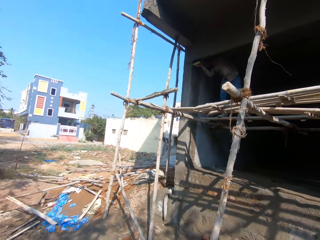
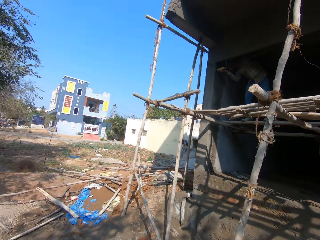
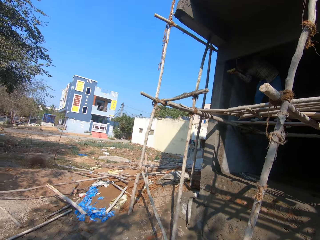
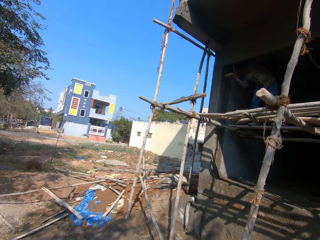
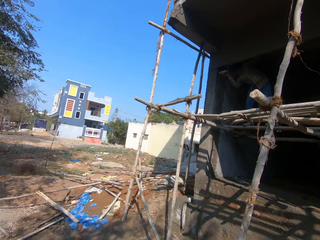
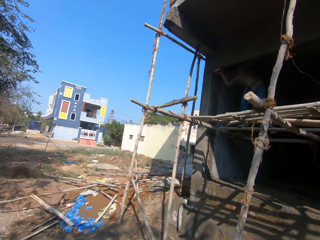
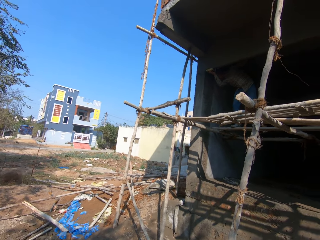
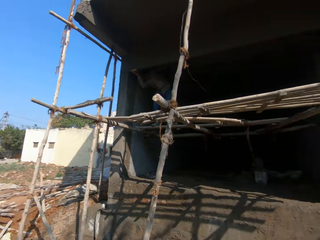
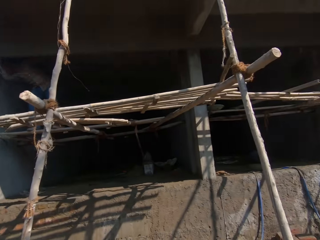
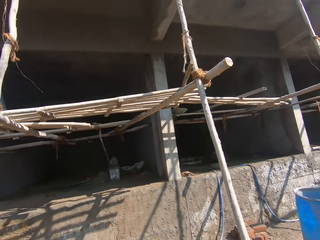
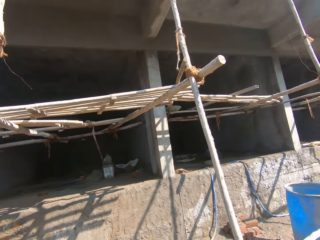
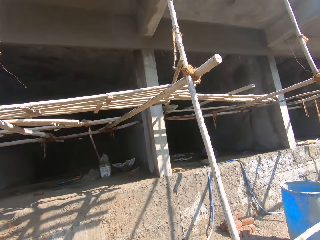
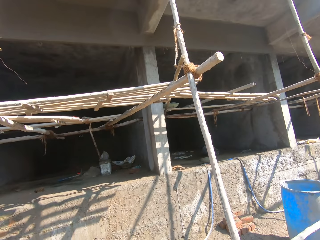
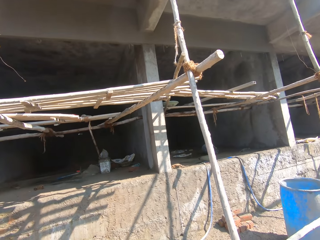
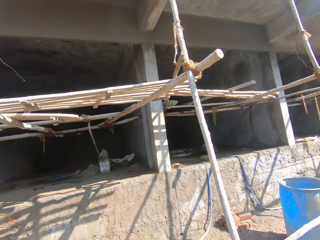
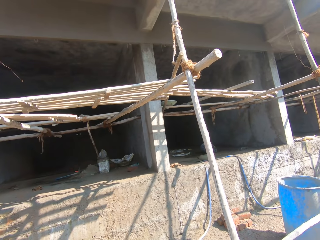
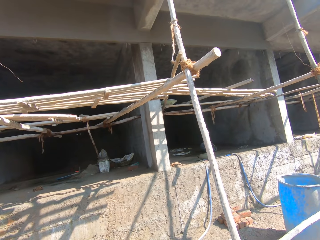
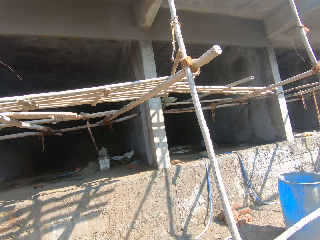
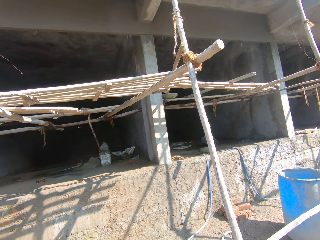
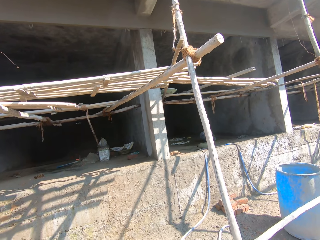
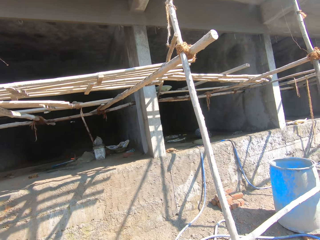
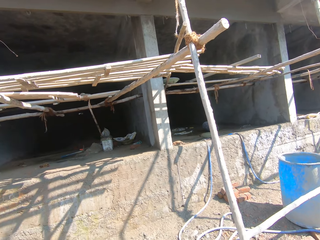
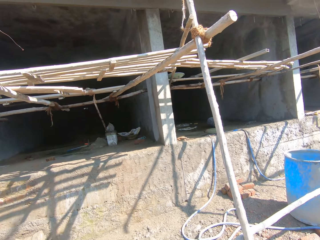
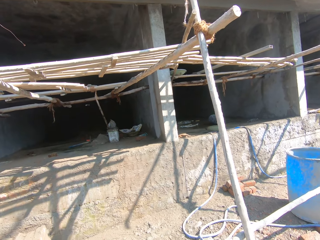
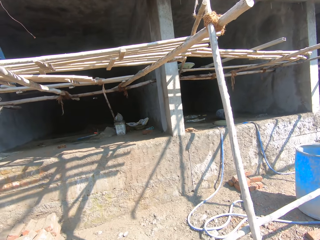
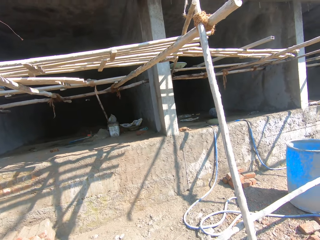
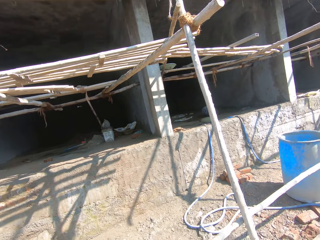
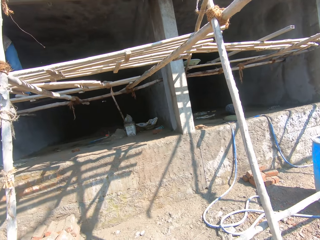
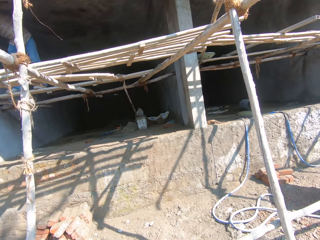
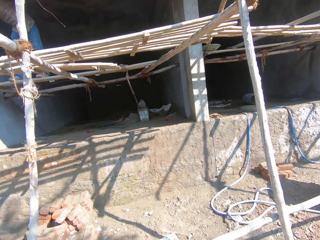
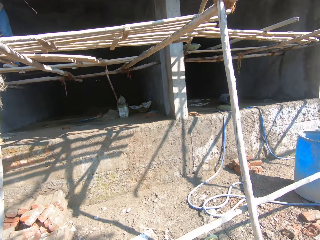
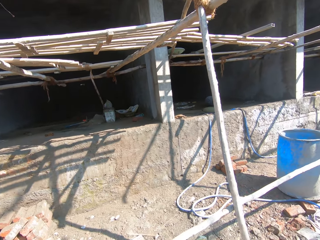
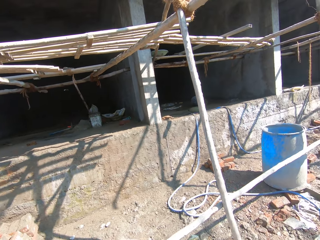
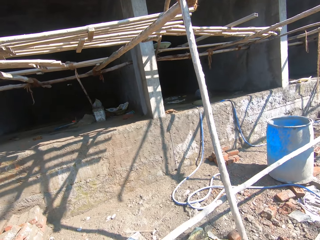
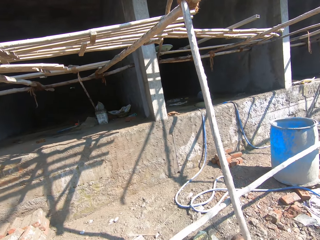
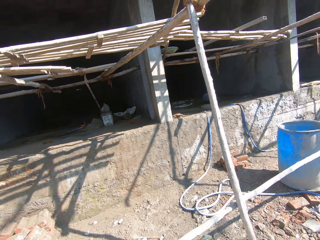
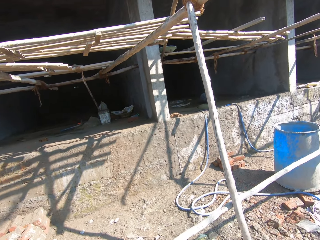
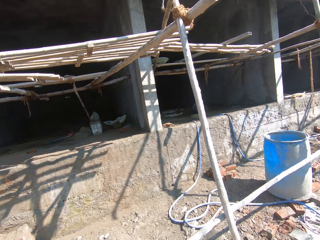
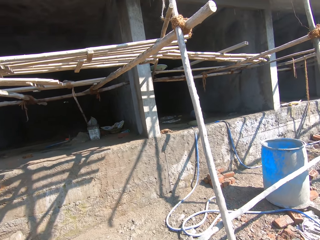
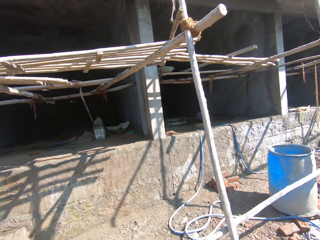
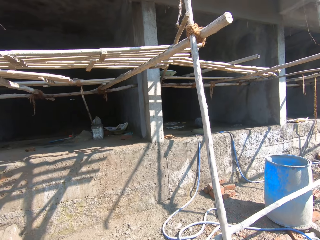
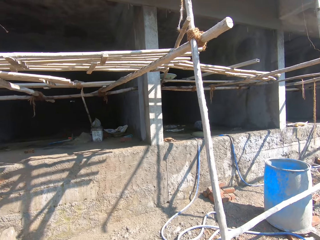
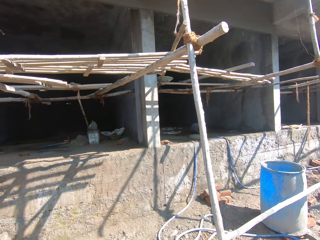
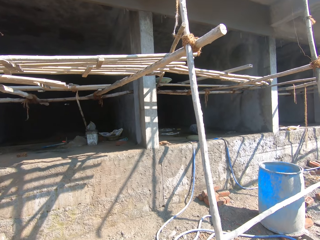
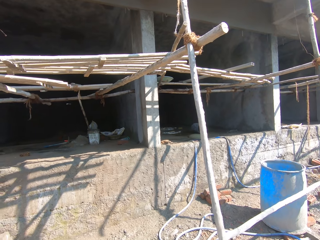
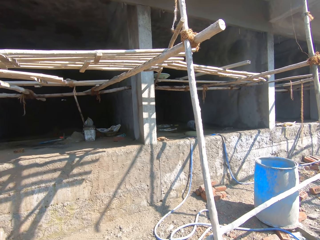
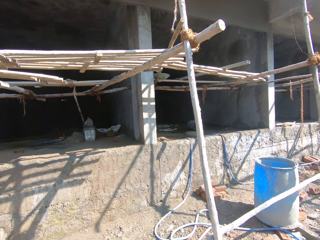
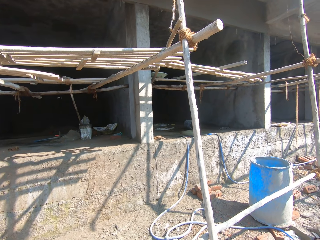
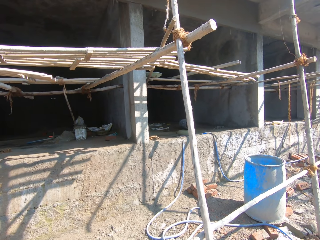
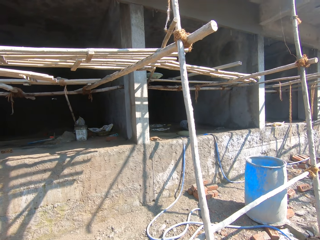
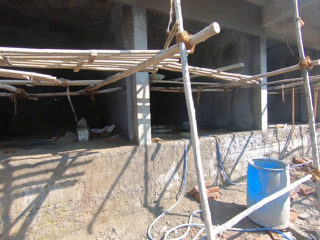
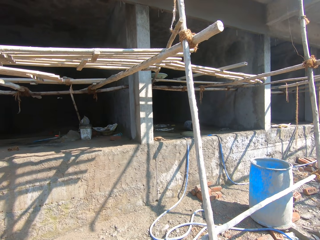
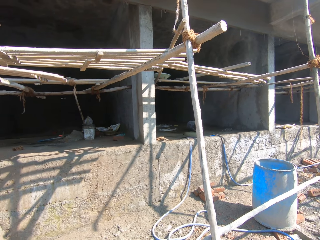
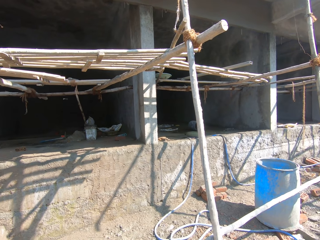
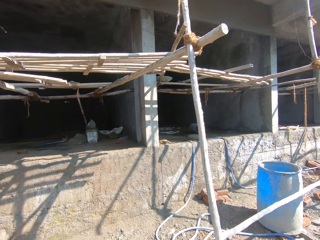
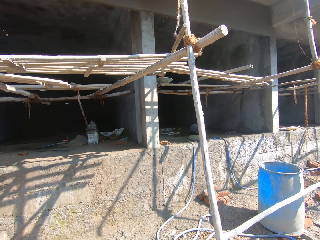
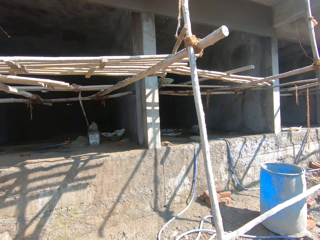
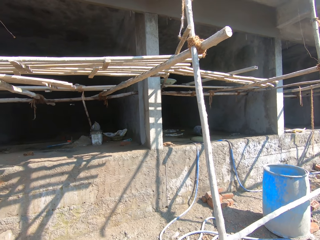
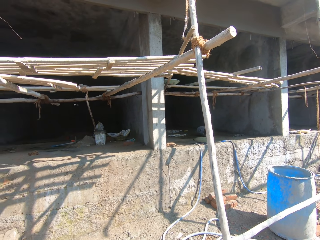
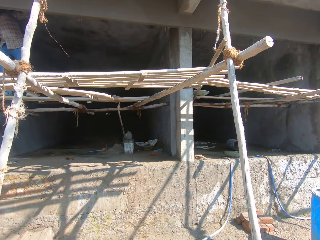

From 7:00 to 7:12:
A man plasters a wall. The camera wearer looks around a construction site.

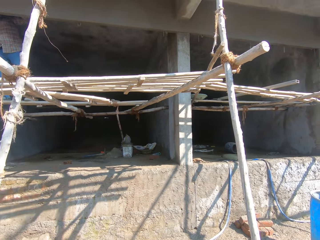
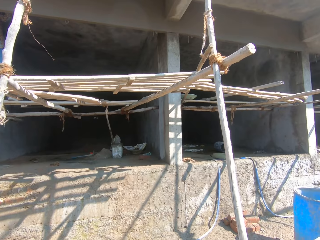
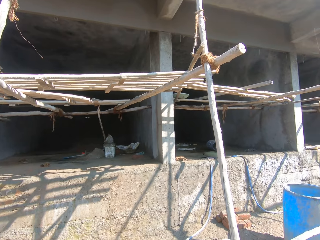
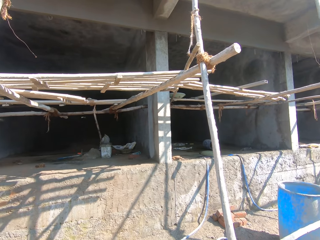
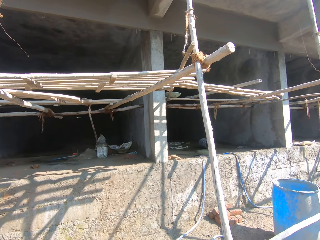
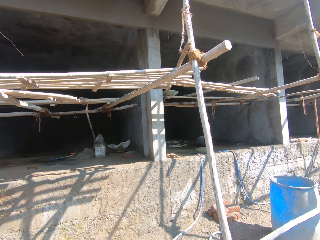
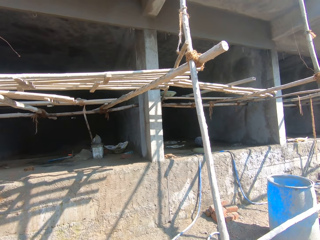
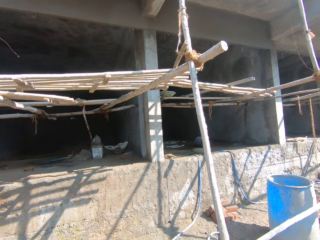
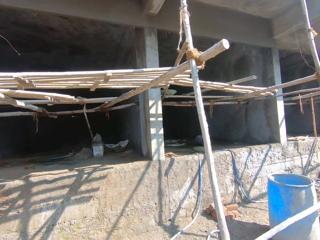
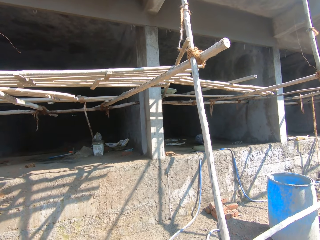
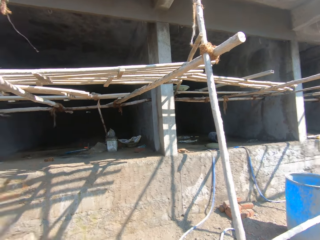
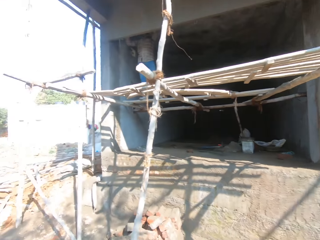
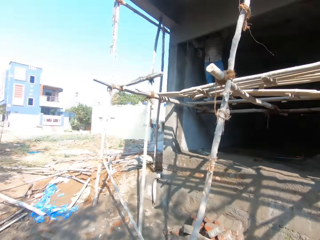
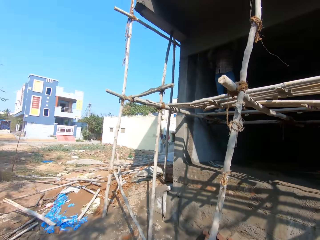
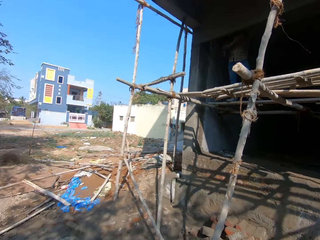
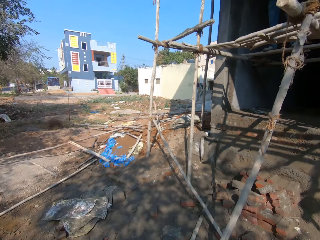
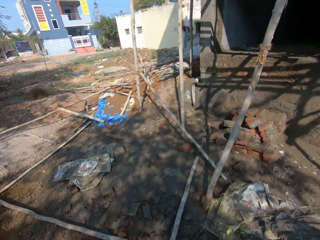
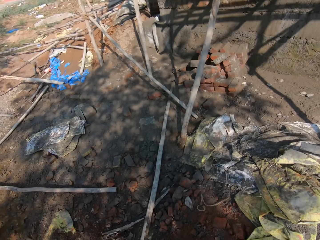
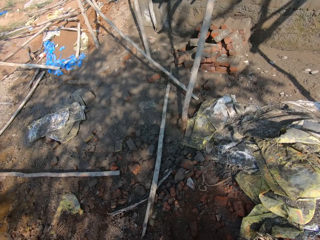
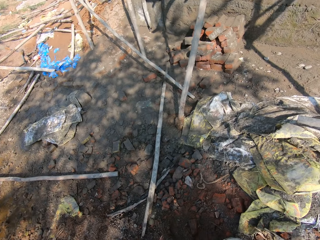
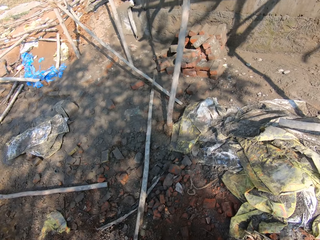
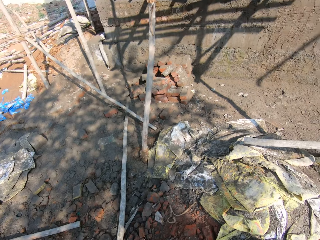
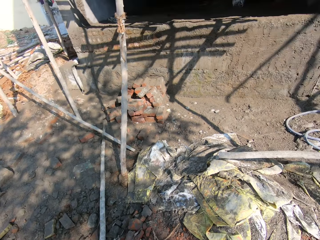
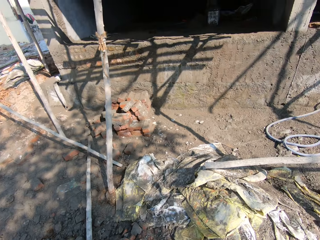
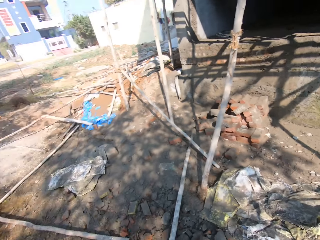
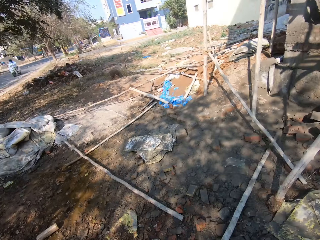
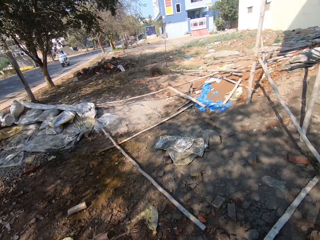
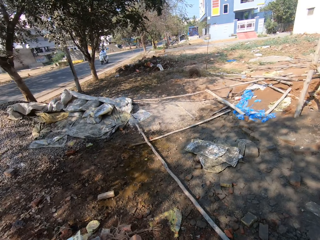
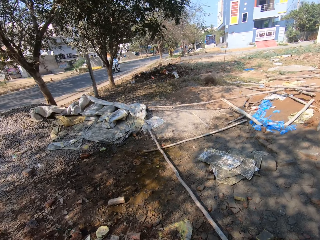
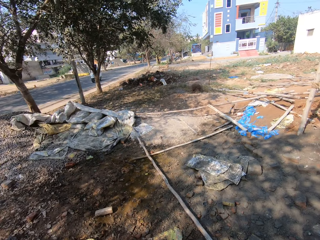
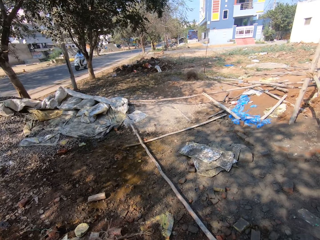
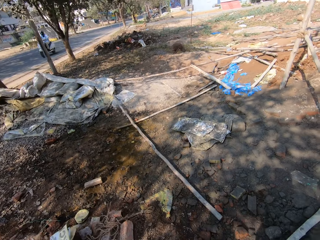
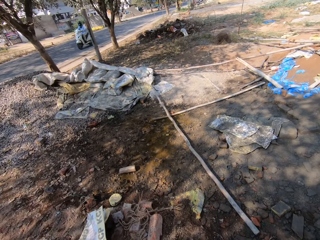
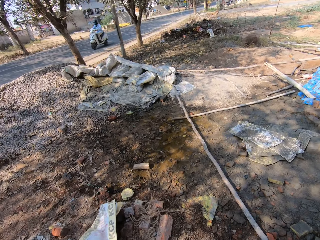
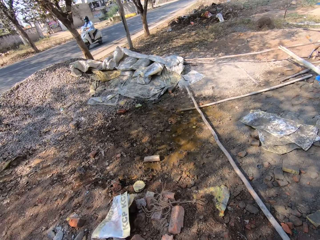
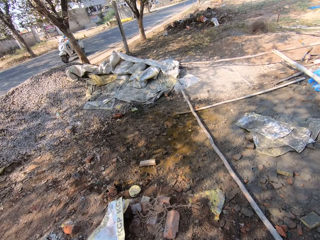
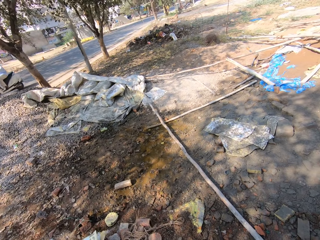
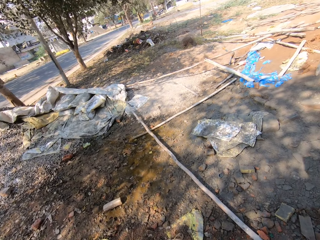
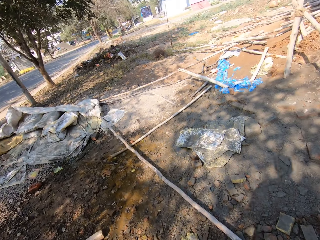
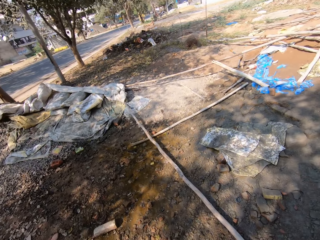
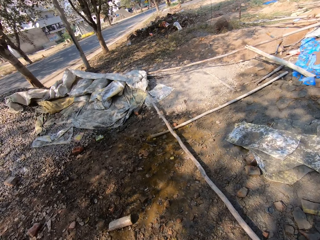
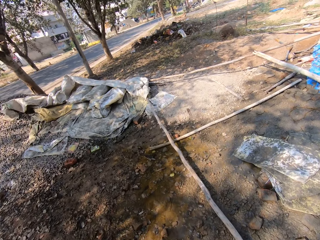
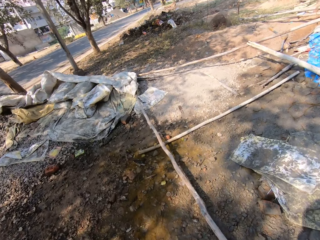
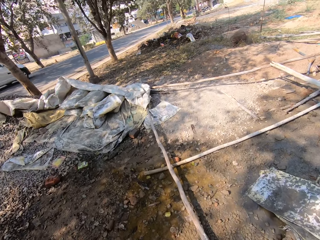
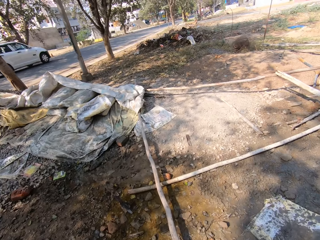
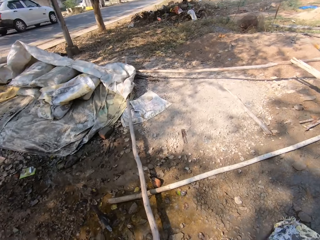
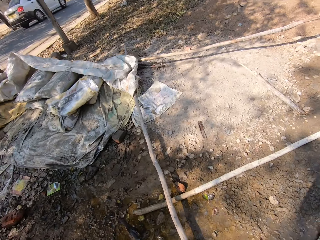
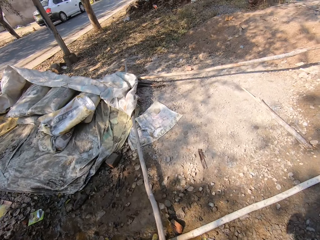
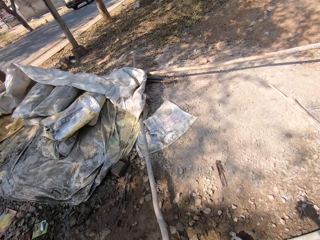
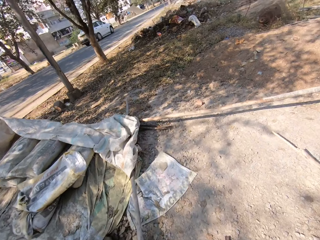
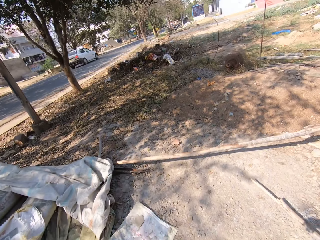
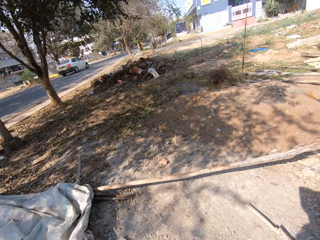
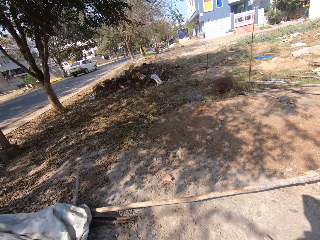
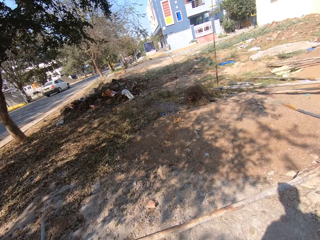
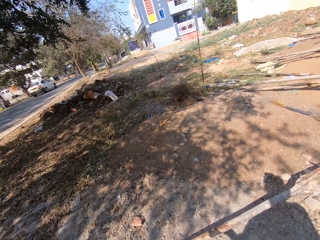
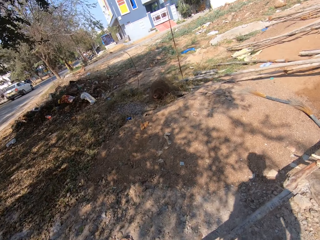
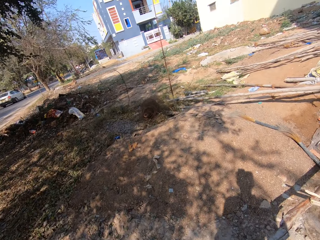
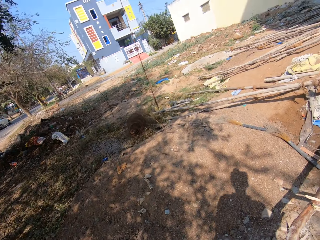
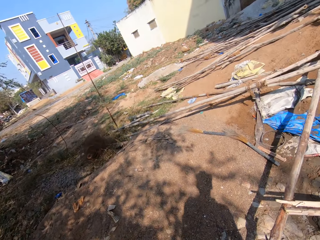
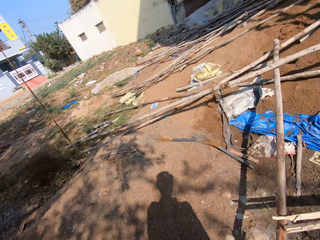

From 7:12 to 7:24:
The camera wearer interacts with a man. They walk around a construction site.
